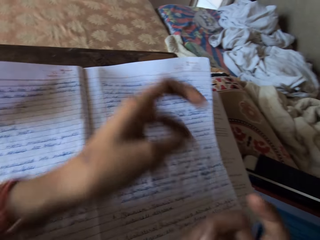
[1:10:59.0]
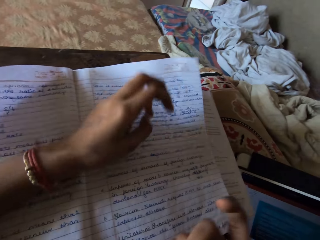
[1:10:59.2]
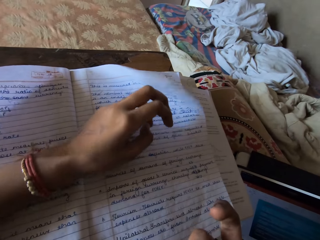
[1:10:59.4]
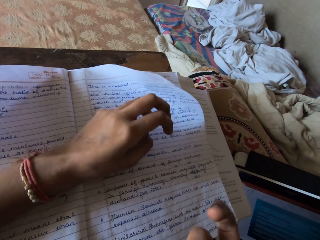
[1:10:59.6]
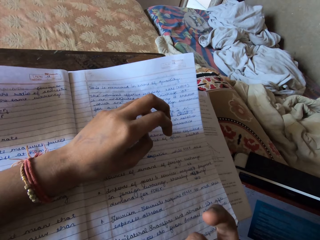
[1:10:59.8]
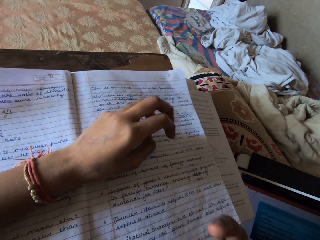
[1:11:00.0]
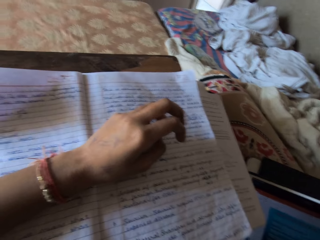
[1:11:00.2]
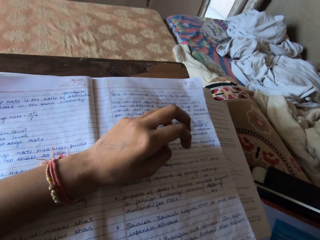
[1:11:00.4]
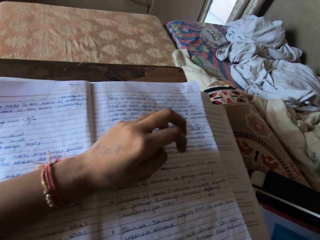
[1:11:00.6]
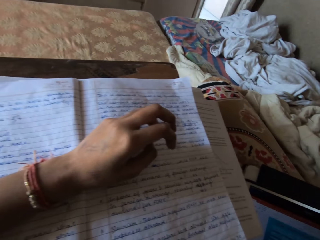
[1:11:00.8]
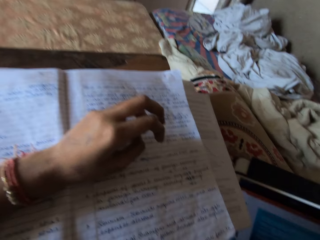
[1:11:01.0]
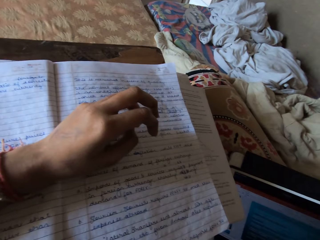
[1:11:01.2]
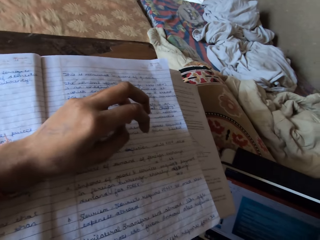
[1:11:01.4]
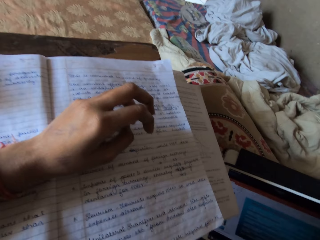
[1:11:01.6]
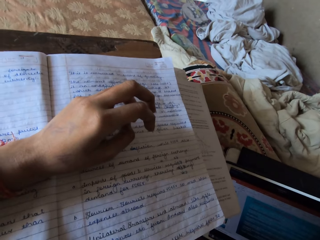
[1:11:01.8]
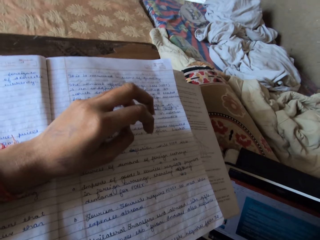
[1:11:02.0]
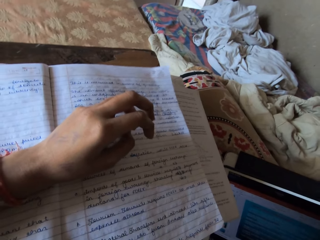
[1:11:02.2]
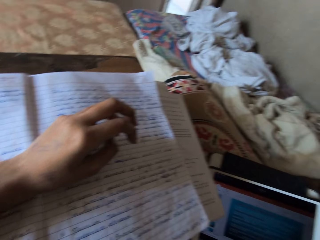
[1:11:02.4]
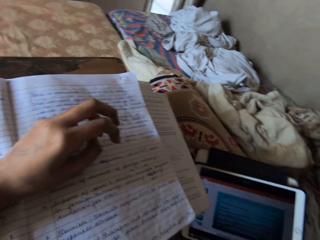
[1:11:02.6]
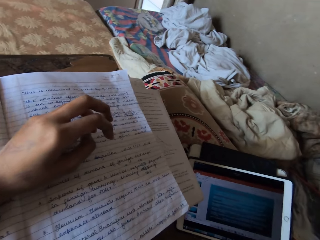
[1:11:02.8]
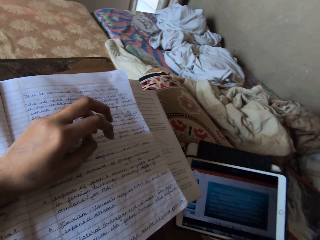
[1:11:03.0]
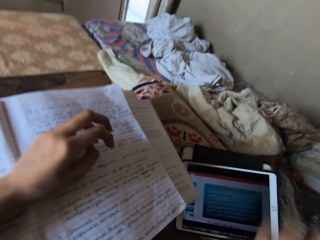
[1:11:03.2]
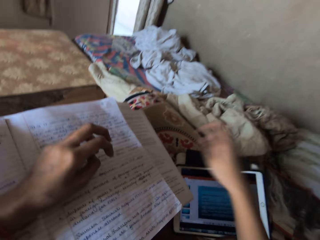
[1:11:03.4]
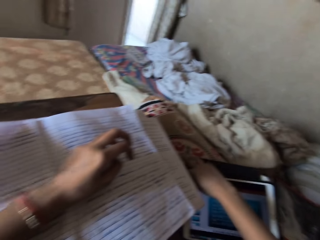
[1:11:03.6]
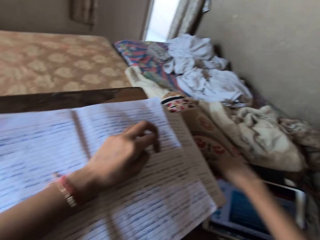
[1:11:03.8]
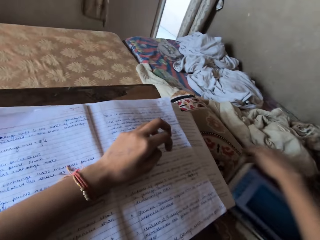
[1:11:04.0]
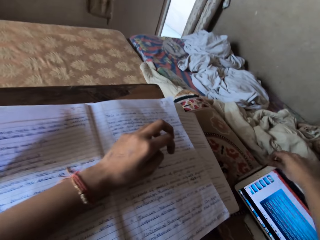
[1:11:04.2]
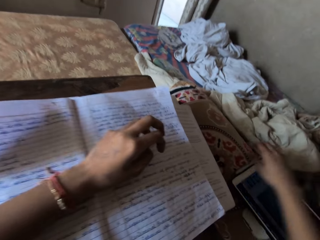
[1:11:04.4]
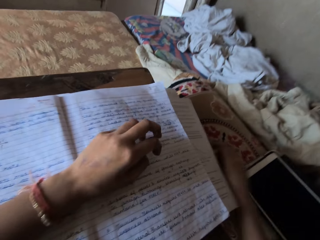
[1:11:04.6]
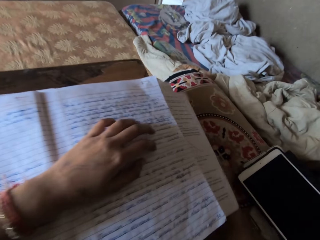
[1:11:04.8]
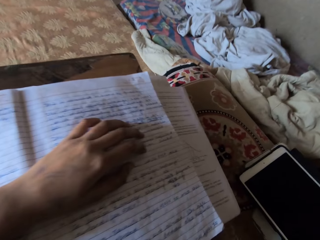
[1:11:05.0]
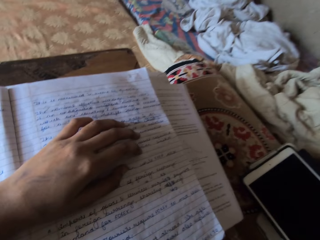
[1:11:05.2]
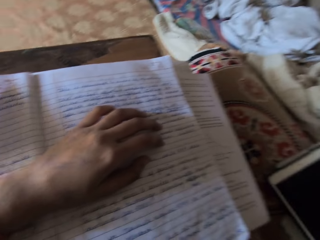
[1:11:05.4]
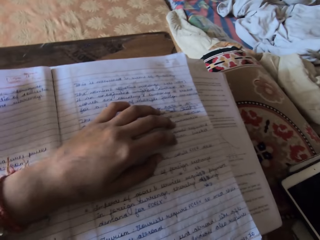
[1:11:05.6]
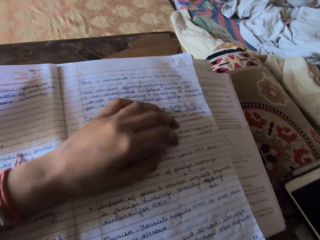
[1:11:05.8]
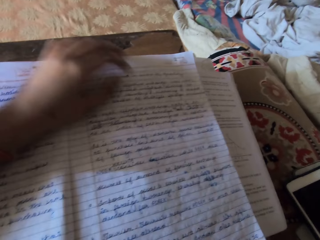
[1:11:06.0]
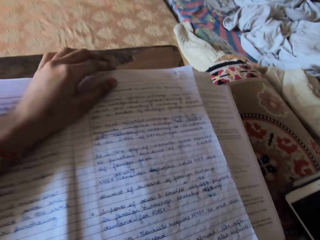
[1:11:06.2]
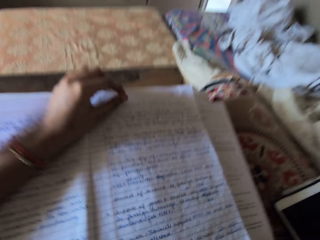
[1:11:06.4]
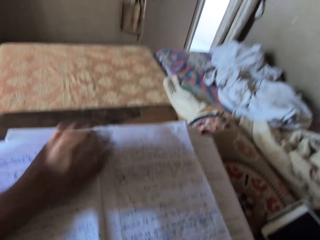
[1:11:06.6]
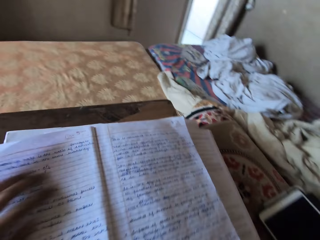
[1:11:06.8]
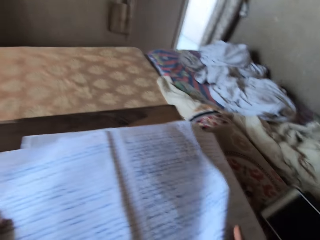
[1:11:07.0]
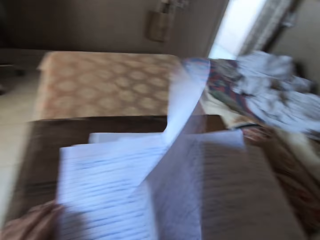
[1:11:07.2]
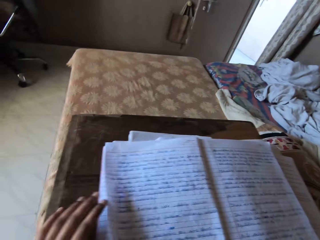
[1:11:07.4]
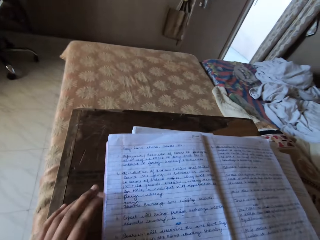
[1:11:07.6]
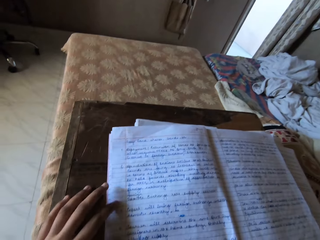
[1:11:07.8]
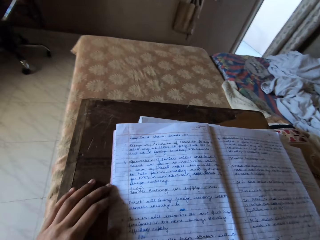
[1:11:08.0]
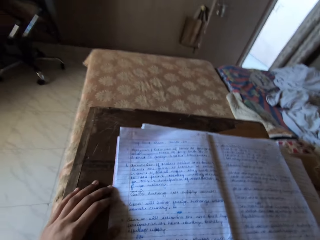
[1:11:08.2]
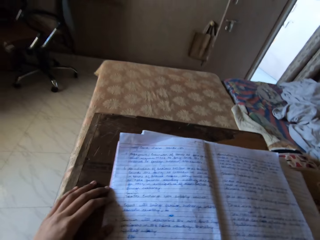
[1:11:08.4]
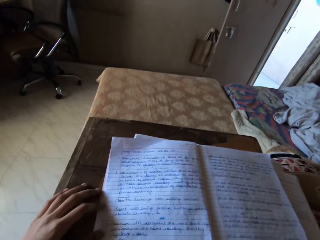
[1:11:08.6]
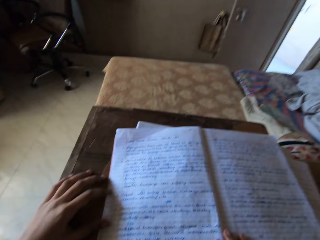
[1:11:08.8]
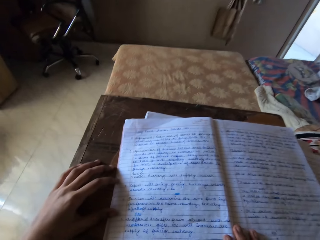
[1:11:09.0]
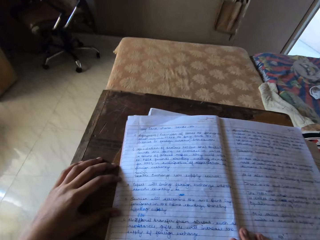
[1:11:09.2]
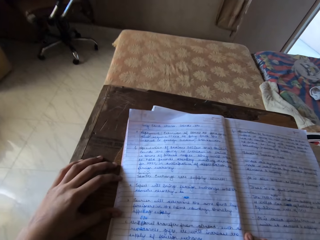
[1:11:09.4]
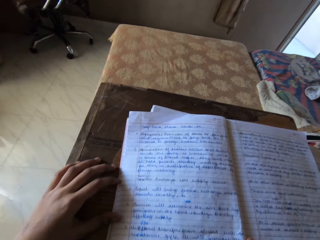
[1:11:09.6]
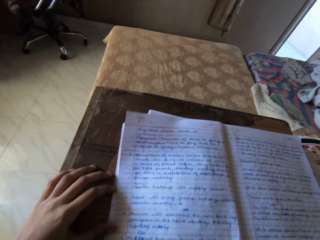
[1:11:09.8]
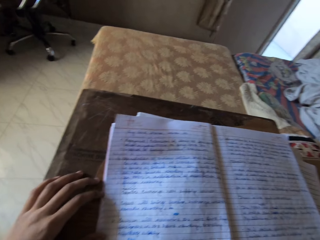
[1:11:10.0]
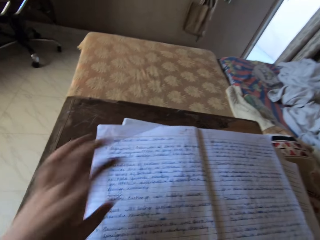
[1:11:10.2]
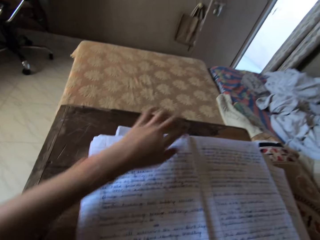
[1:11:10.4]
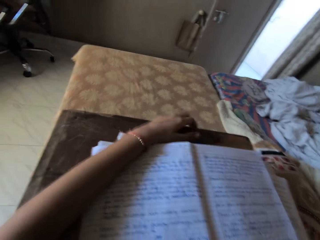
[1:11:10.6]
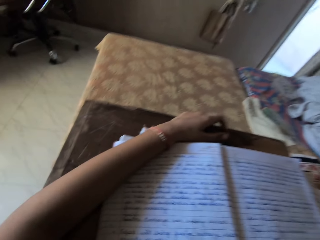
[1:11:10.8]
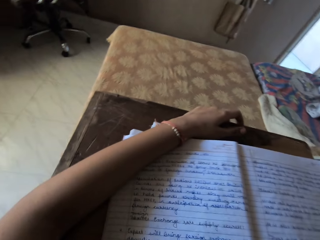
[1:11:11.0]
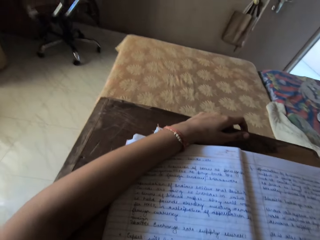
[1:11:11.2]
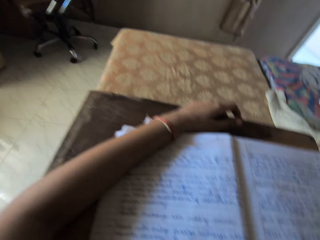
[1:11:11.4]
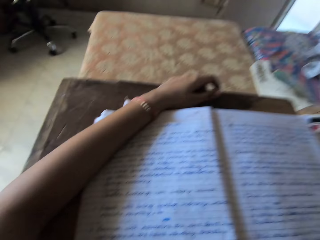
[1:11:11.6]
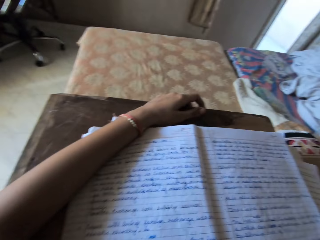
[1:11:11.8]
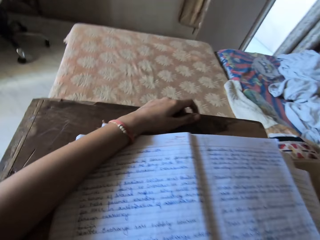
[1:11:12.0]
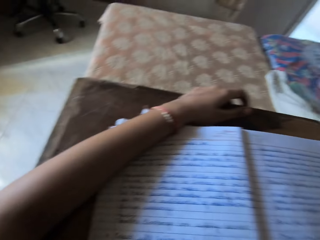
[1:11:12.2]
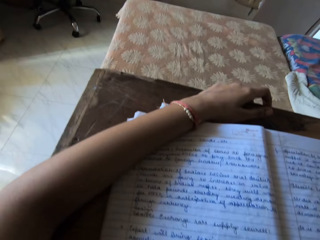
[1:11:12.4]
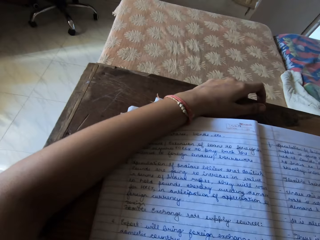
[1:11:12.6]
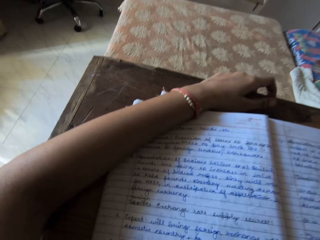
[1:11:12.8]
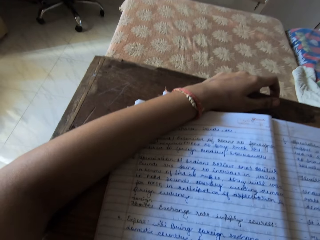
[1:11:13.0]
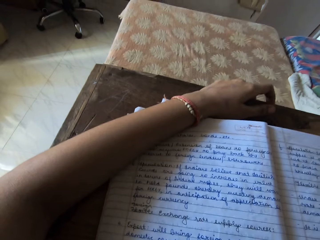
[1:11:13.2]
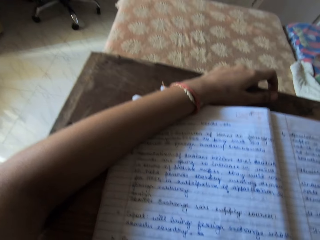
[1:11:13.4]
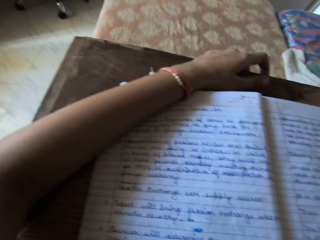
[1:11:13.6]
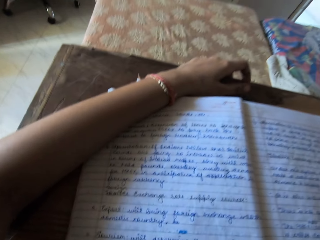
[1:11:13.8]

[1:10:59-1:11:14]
The camera wearer puts her left hand on the book. She looks at the book. She moves the palmtop on the bolster pillow. She moves her left hand from the book. She turns a book page with her right hand. She looks at the book. She puts her left hand on the book. She looks at the book.

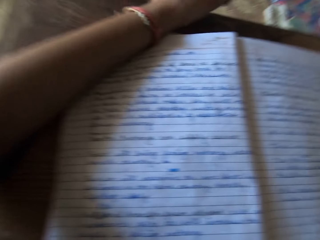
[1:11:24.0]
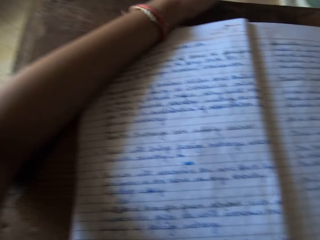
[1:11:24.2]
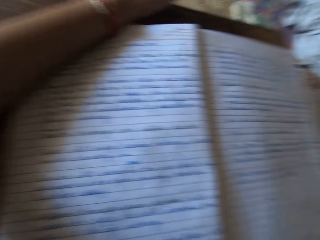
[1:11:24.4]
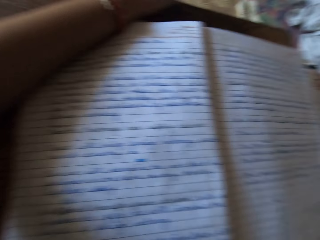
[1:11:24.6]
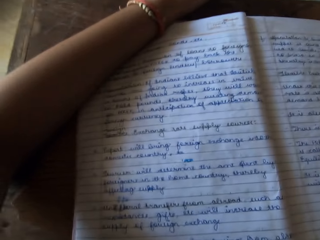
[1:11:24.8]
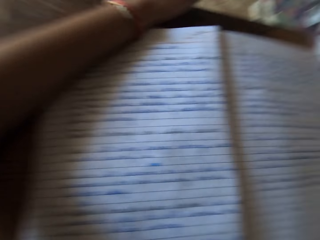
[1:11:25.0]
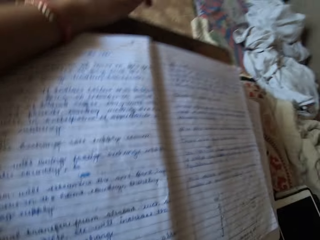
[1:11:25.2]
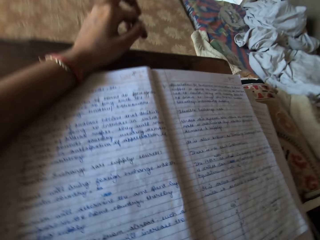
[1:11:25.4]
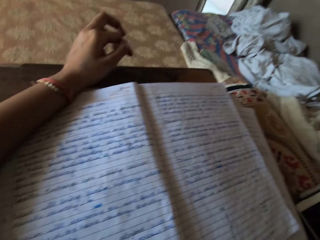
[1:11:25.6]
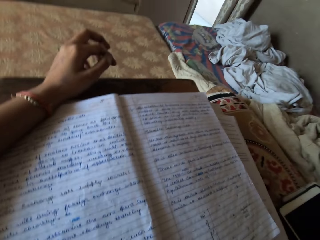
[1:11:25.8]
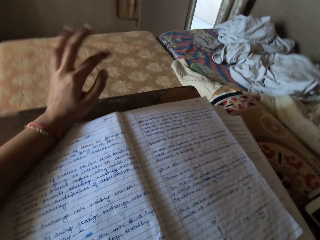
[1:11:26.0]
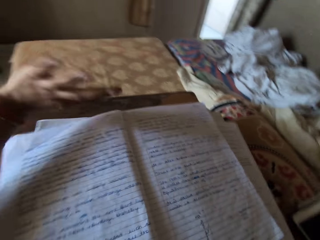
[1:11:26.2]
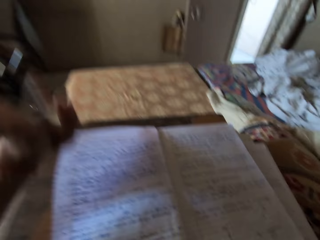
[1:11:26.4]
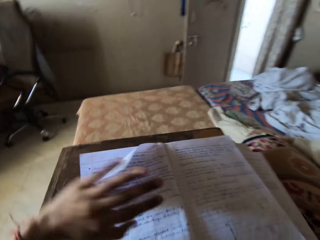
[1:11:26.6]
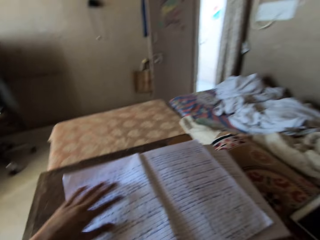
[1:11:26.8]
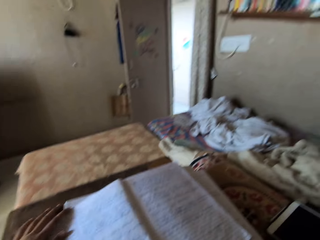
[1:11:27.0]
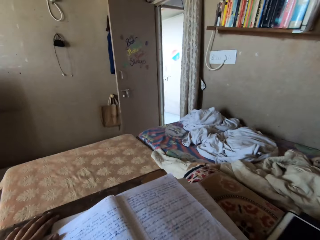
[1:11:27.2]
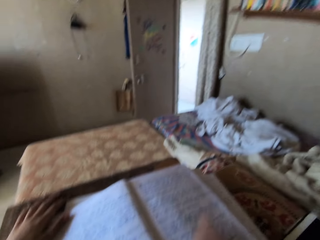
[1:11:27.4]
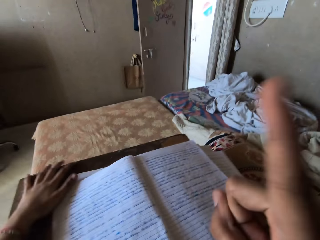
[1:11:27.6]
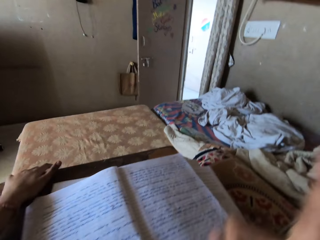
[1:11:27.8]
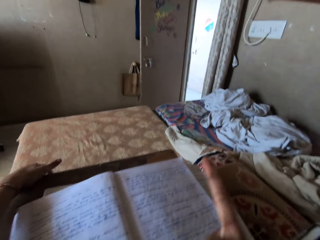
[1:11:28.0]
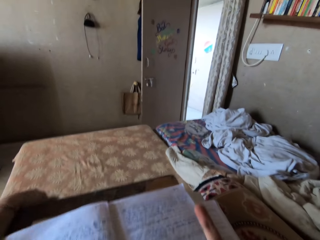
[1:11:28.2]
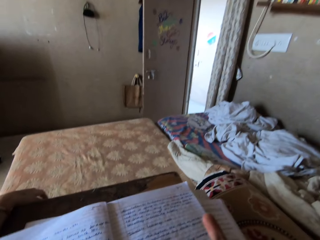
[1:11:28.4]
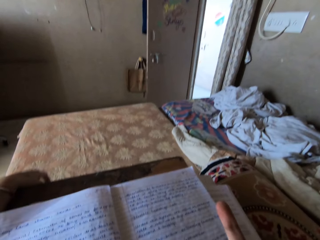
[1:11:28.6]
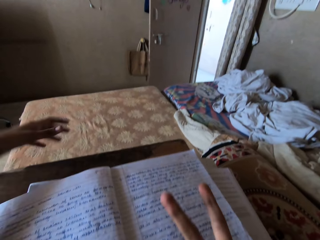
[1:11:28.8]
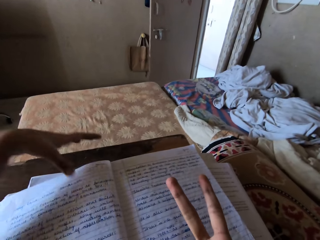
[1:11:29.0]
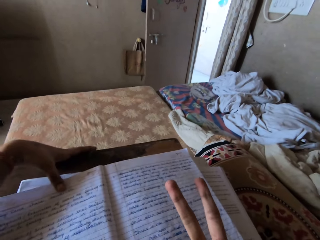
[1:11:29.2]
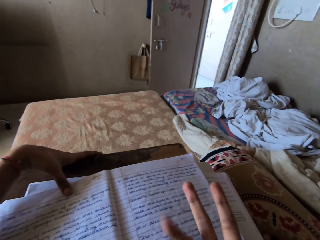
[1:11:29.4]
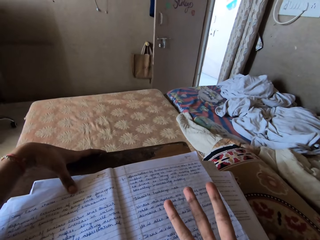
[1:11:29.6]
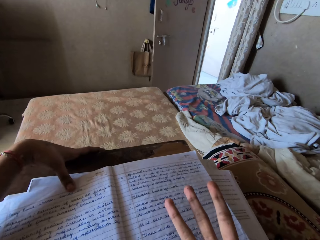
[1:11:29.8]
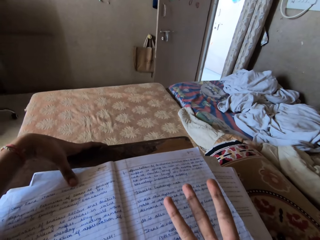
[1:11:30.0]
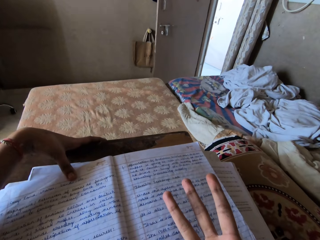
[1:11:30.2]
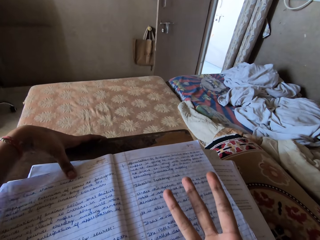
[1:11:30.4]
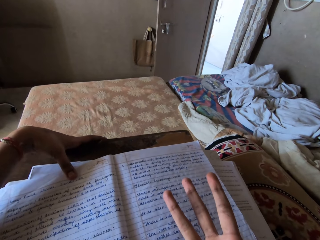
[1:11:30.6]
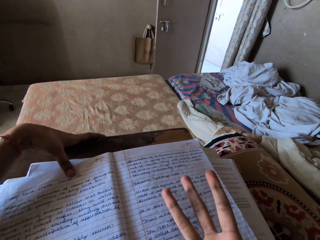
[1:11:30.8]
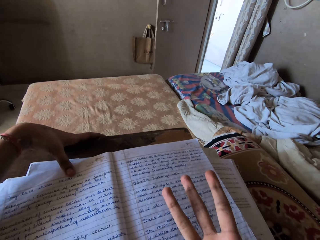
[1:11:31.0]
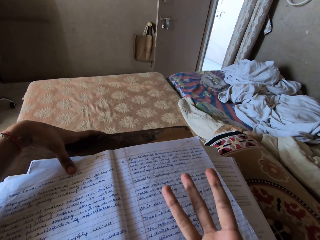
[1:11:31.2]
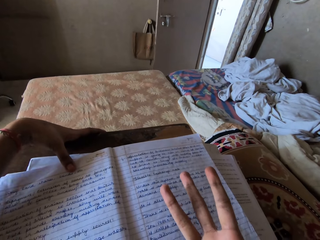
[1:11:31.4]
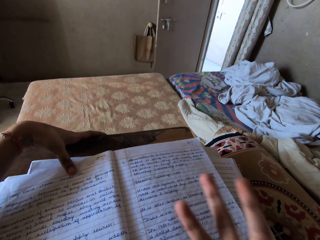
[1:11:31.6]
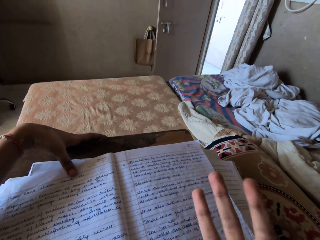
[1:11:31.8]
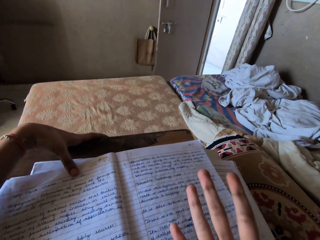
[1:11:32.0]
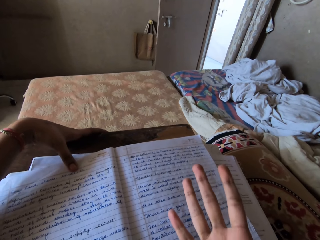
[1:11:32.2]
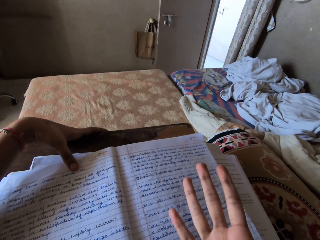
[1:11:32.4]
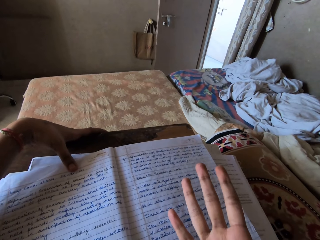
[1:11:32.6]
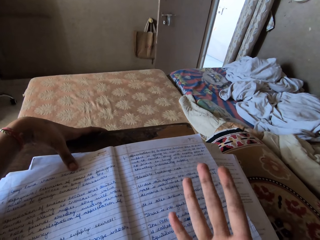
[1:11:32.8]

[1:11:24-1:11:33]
The camera wearer lifts her left hand. She moves her right hand fingers.
